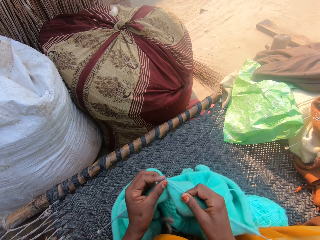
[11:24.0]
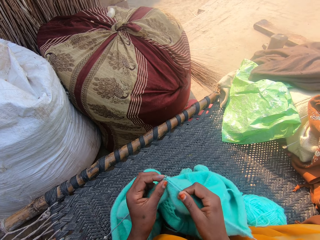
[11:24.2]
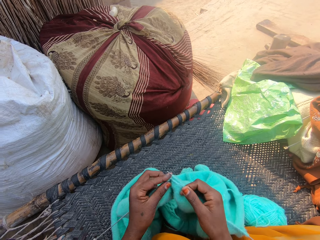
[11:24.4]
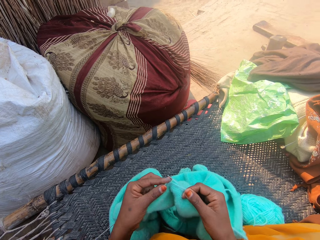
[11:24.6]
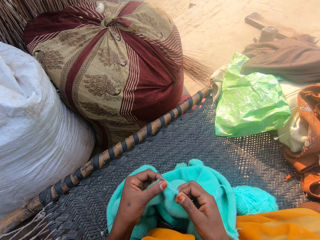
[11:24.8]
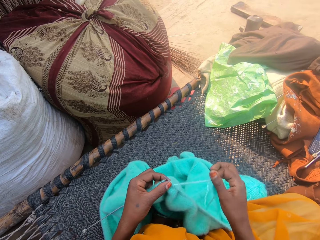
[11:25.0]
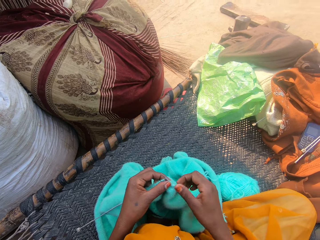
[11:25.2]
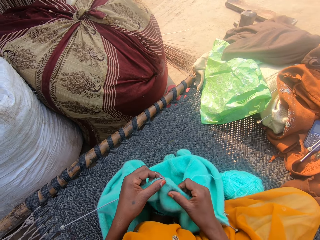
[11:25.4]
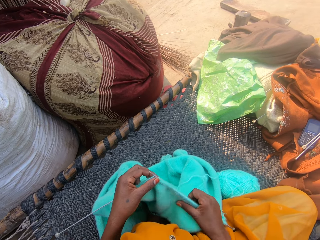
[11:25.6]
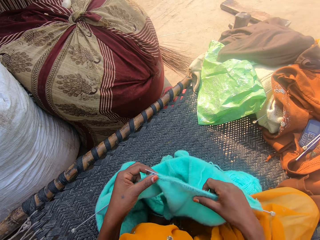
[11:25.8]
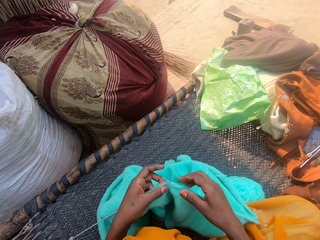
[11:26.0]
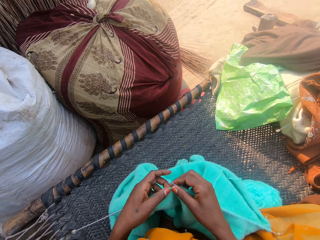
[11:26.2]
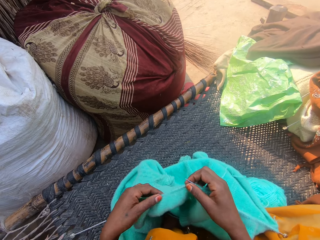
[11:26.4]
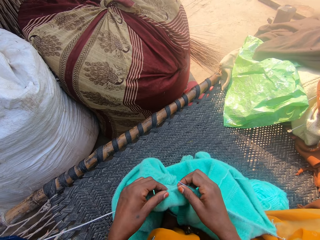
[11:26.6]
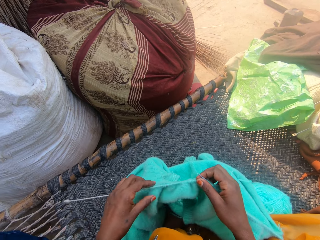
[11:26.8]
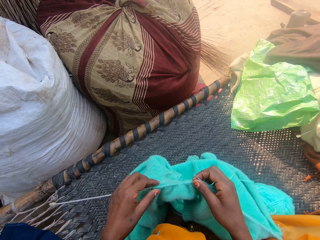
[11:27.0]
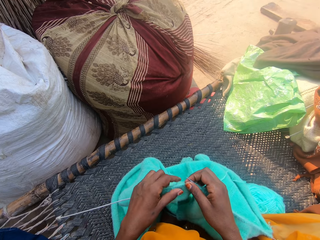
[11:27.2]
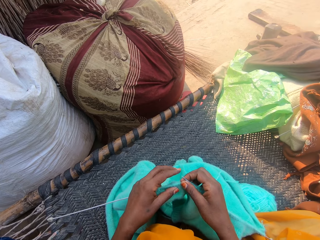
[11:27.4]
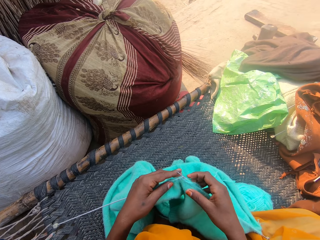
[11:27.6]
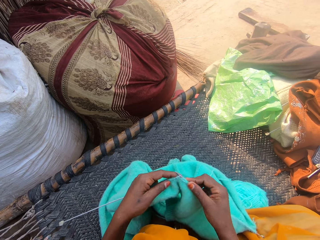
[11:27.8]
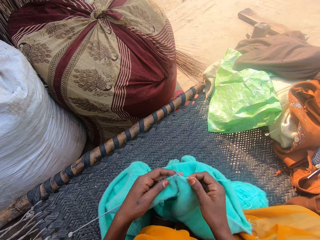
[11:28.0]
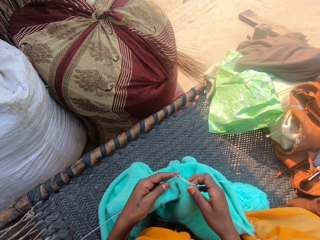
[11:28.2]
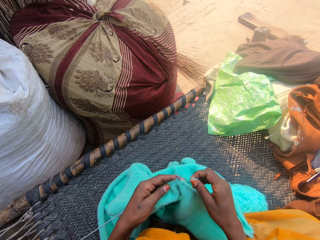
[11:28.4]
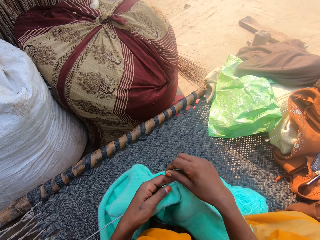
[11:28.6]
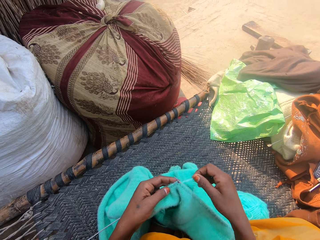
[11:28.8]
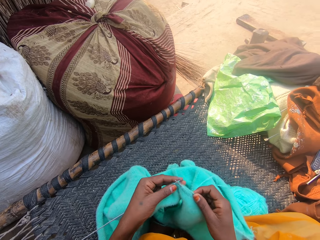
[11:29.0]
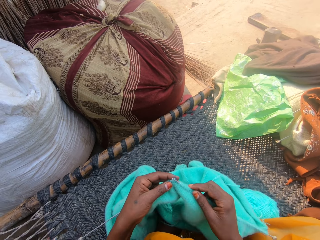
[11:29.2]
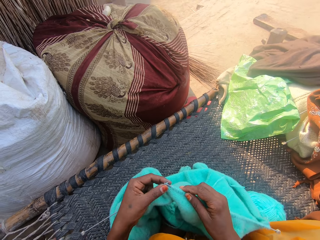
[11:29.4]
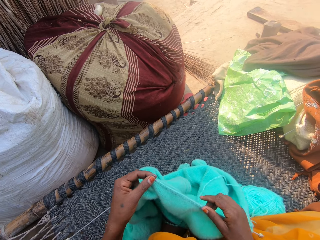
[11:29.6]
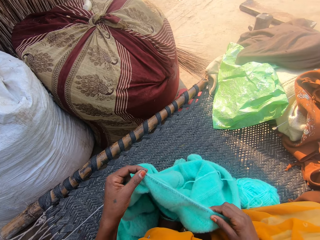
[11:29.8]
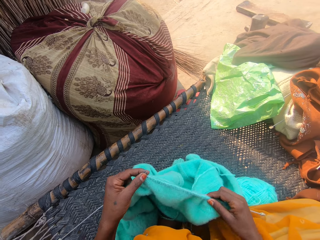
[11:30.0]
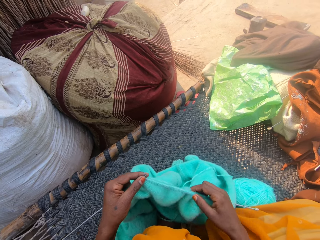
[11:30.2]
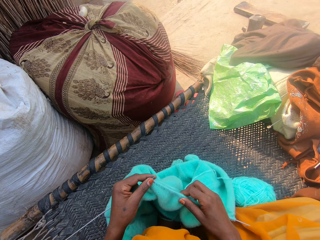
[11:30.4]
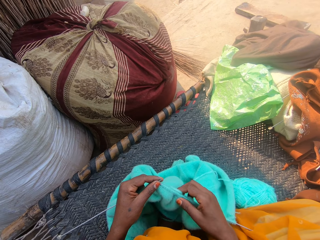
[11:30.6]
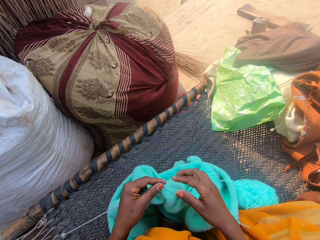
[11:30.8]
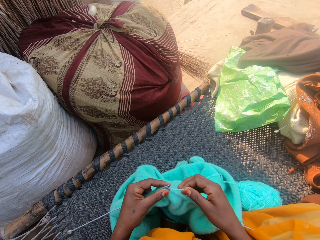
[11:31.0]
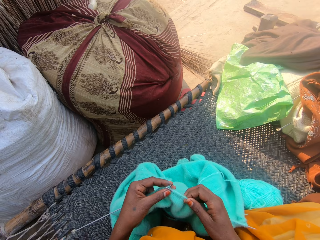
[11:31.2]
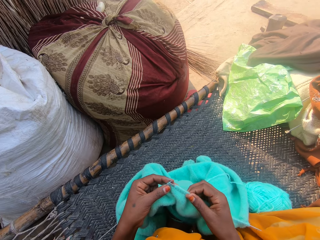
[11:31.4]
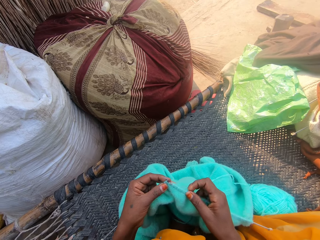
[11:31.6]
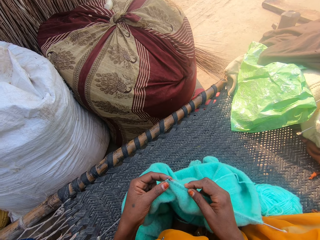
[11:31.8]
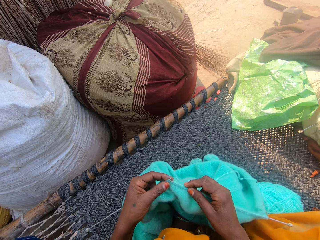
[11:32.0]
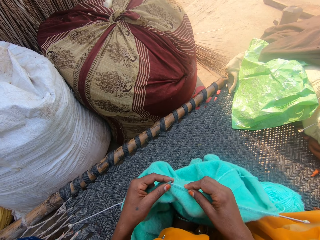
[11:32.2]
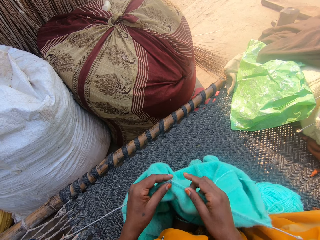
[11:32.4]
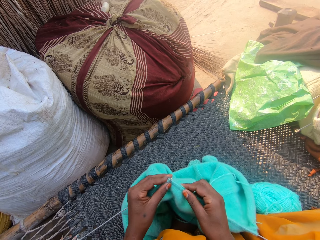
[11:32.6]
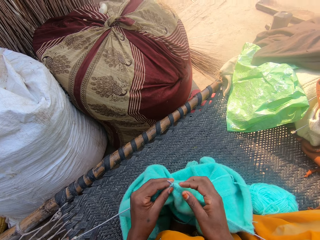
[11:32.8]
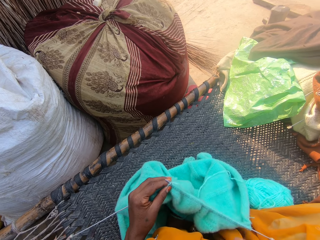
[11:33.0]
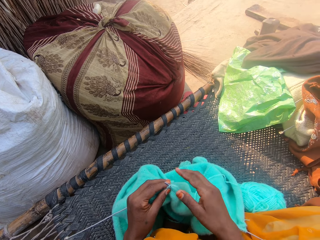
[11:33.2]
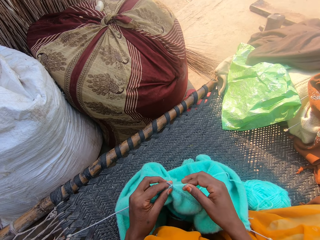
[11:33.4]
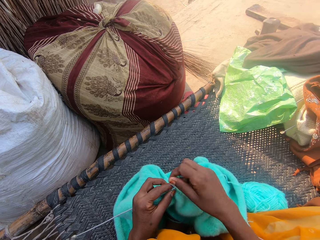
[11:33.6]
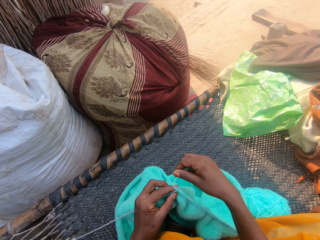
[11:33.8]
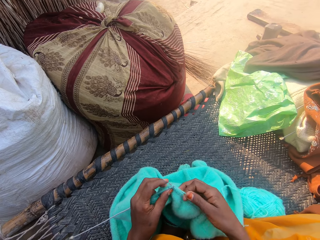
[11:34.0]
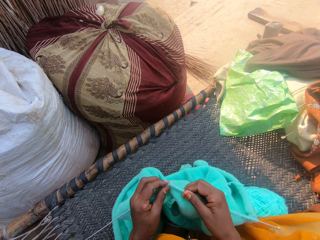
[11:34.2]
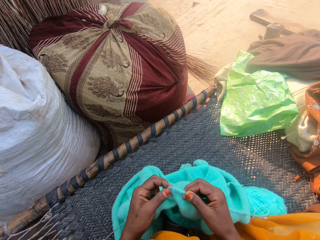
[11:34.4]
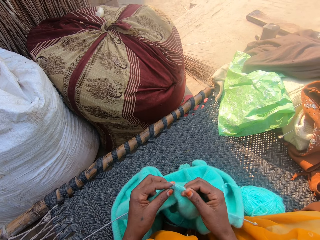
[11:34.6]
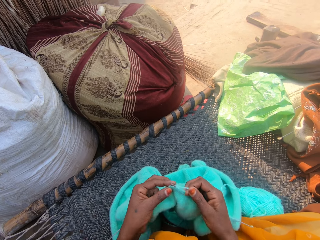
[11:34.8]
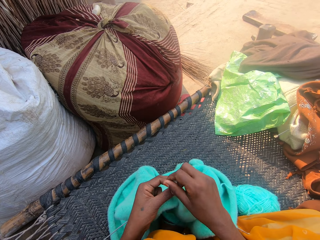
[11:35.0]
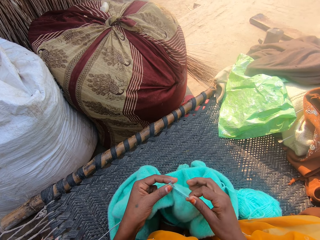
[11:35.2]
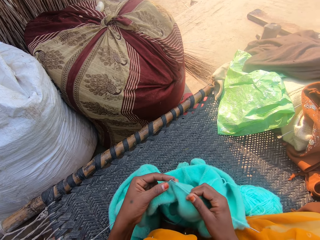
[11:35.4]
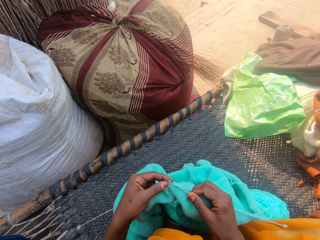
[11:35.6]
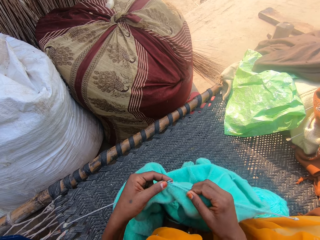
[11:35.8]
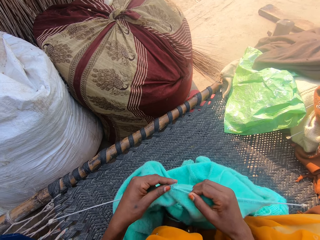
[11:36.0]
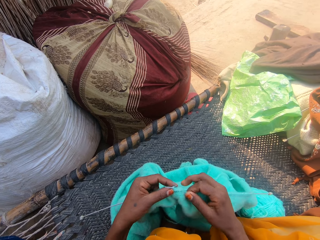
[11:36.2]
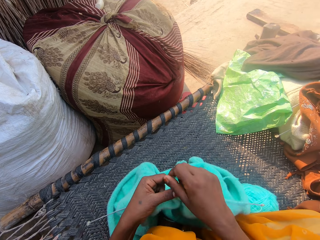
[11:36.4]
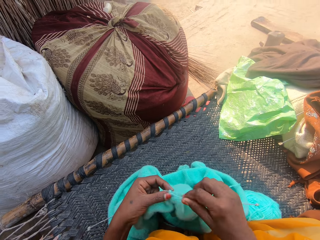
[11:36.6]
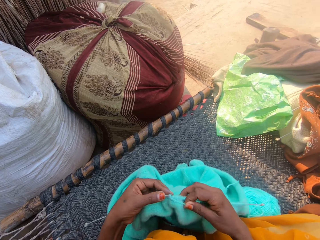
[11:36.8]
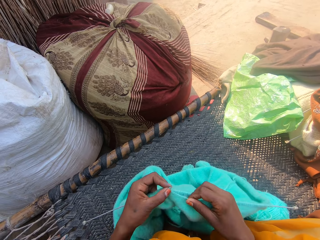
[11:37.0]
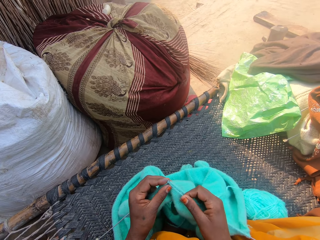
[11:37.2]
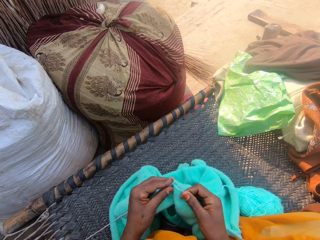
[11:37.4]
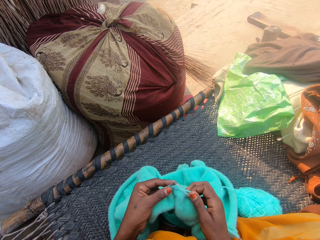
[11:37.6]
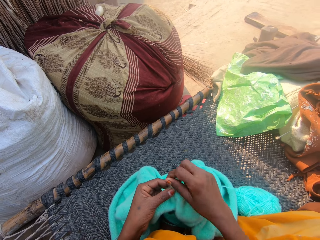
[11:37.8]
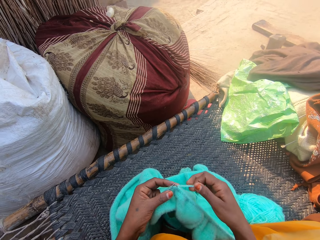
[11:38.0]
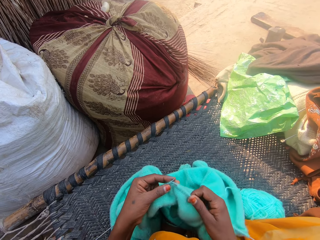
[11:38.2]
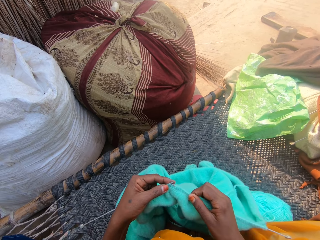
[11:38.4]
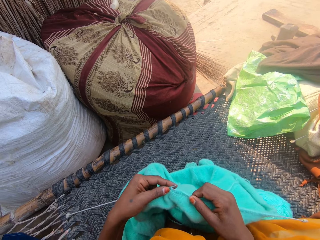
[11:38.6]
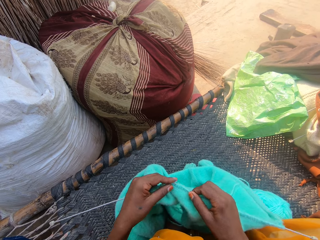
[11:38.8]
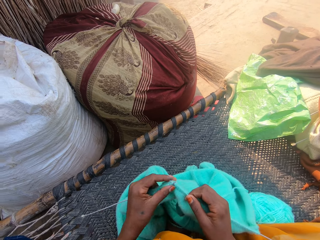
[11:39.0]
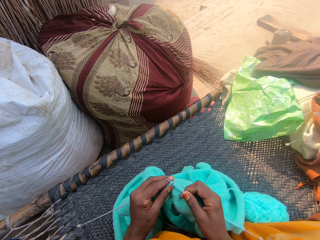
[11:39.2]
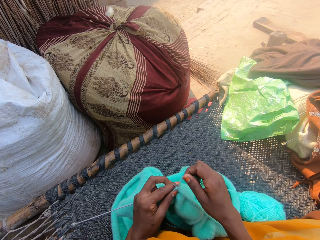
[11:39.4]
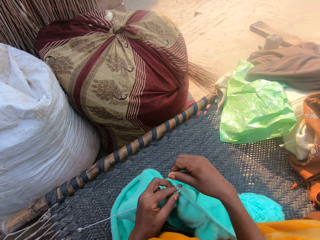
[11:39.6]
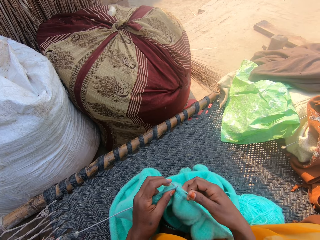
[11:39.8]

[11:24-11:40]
The camera wearer adjusts the yarn with her right hand. She pushes the piece of cloth on the sewing needle. She sews the piece of cloth with the sewing needles. She crochets with the yarn. She adjusts the crochet with her right hand. She pushes the piece of cloth on the sewing needle. She sews the piece of cloth with the sewing needles. She crochets with the yarn.

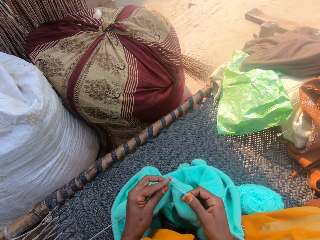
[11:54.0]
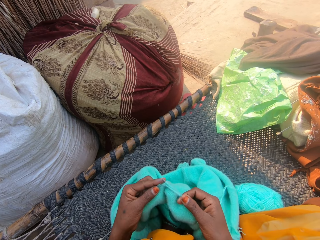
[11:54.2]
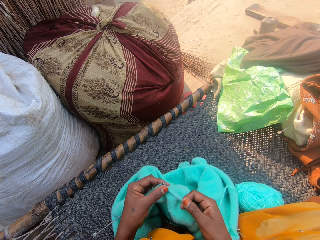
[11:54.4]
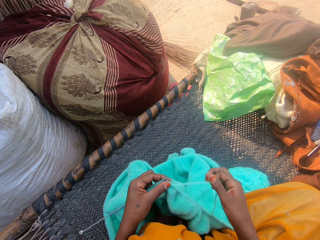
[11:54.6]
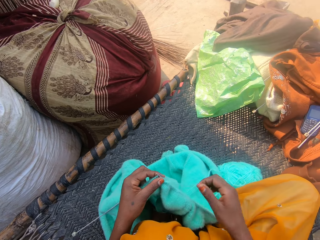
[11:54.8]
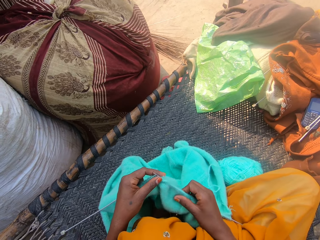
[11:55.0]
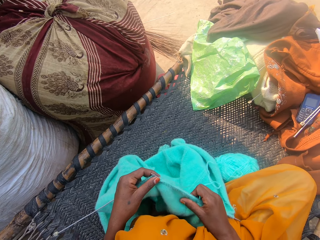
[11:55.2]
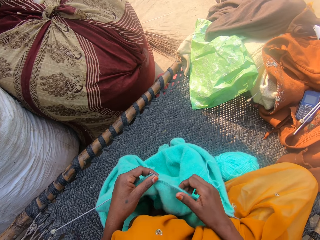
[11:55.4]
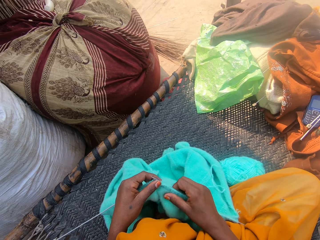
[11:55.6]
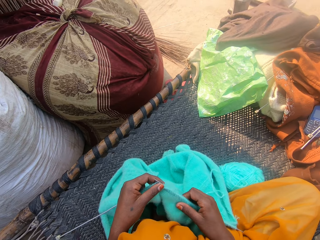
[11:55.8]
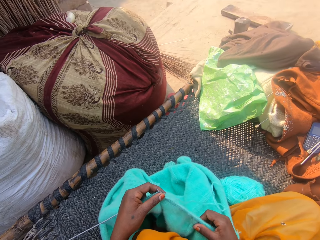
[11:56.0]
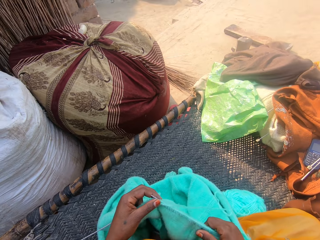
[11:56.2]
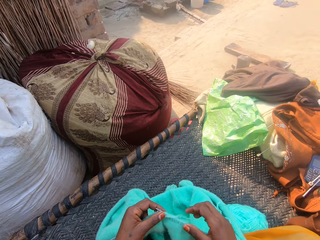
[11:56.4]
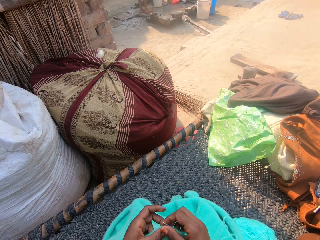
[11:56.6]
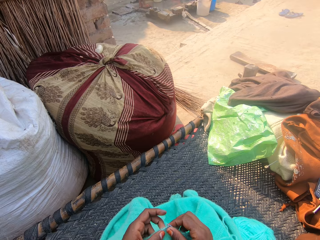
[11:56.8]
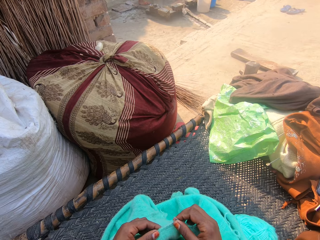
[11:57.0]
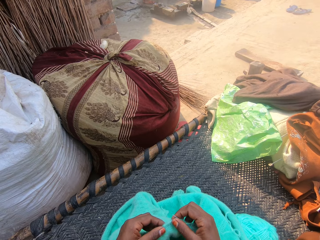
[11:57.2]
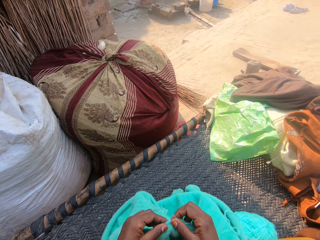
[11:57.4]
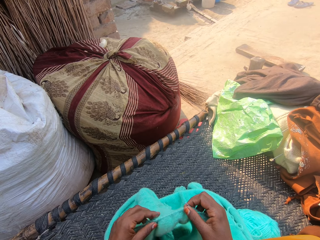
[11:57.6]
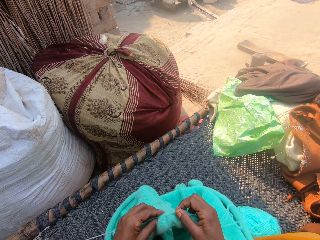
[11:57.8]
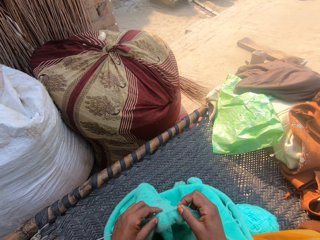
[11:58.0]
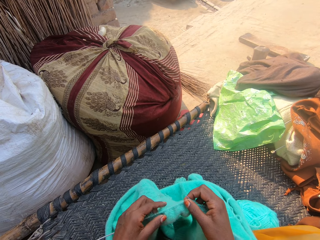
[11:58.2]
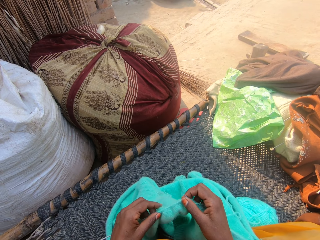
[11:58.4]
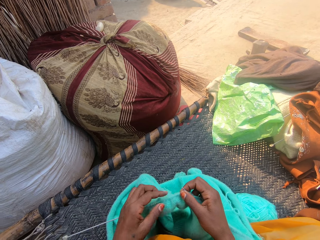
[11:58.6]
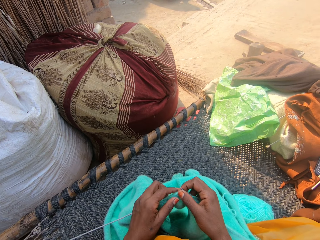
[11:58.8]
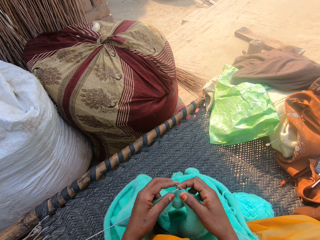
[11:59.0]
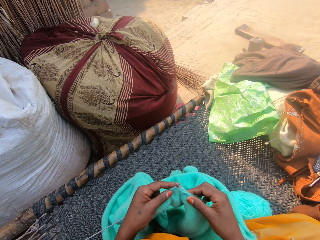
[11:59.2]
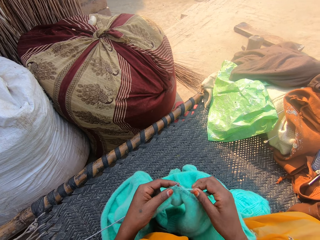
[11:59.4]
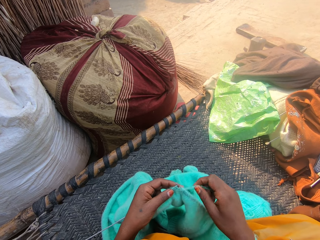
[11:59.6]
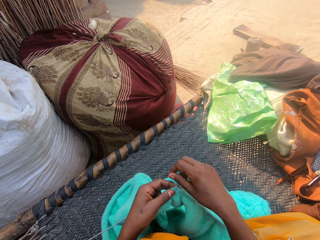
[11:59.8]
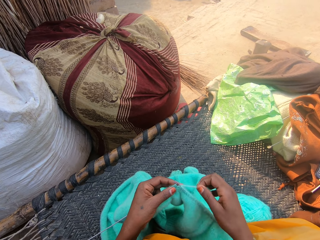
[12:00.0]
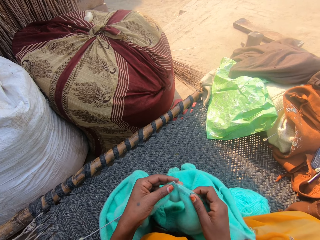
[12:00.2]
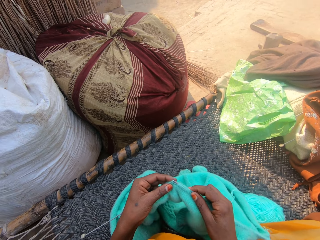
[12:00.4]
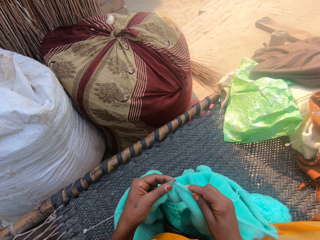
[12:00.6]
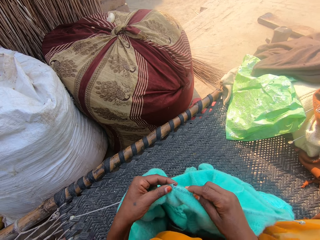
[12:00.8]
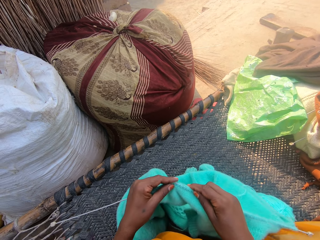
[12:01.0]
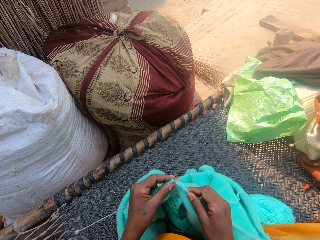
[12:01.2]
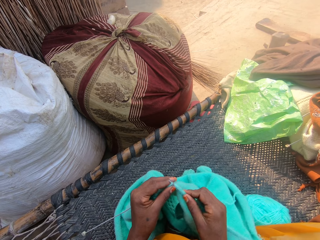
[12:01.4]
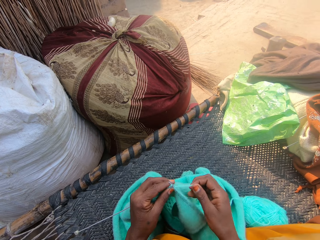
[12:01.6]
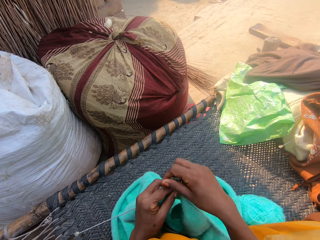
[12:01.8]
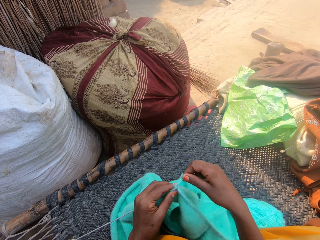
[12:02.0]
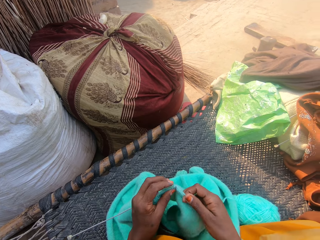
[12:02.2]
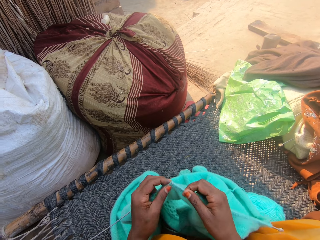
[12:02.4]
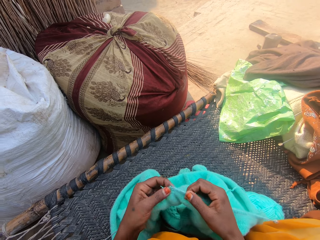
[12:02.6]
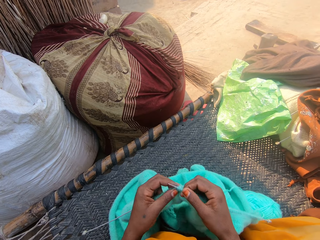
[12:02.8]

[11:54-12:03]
The camera wearer pulls the piece of cloth on the sewing needle. She adjusts the crochet with her left hand. She crochets with the yarn. She sews the piece of cloth with the sewing needles.
